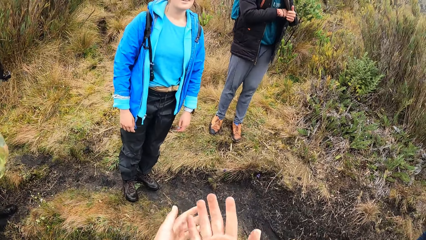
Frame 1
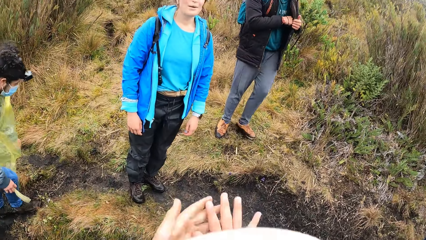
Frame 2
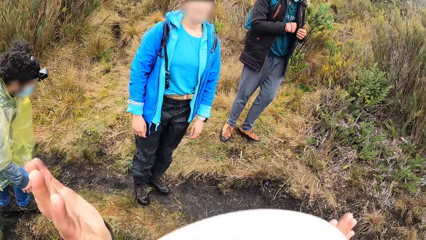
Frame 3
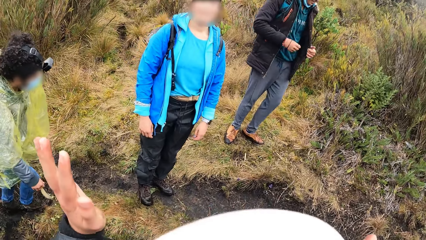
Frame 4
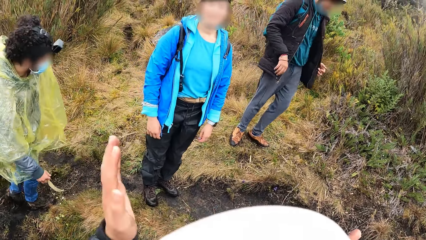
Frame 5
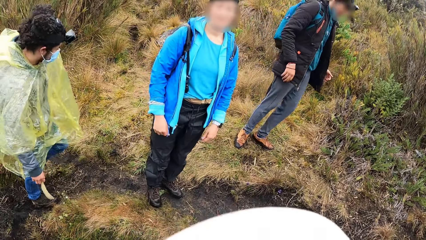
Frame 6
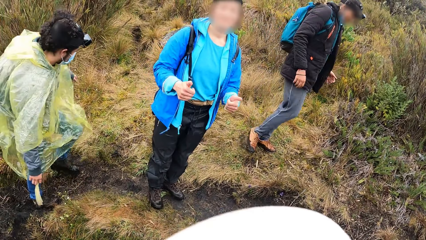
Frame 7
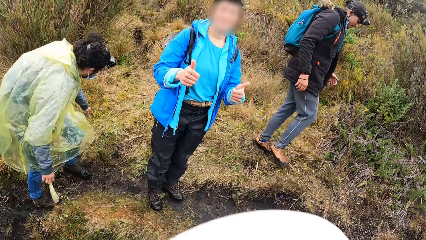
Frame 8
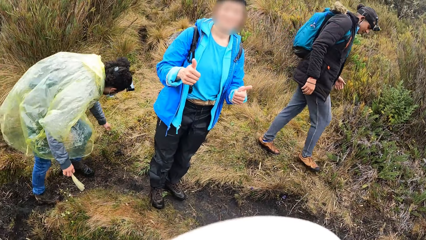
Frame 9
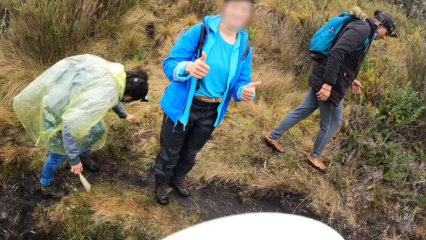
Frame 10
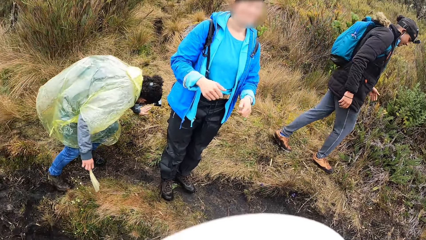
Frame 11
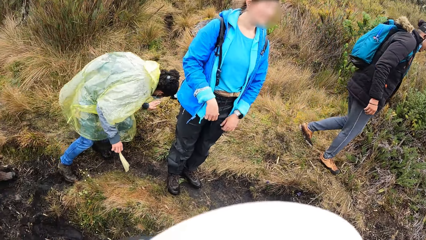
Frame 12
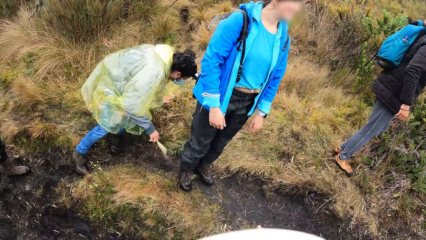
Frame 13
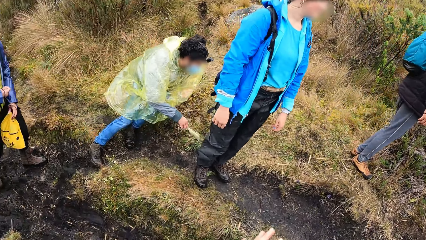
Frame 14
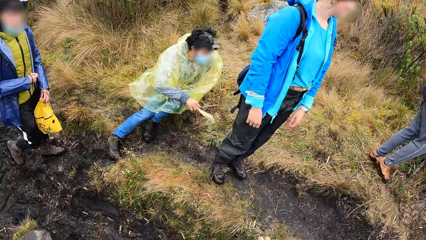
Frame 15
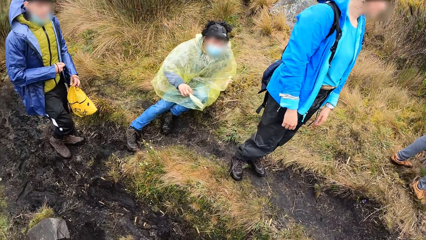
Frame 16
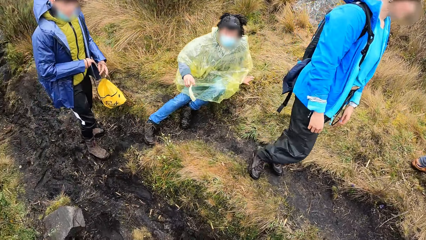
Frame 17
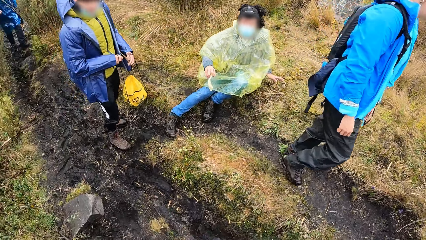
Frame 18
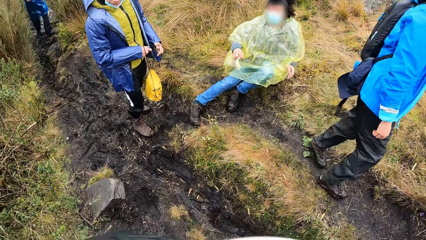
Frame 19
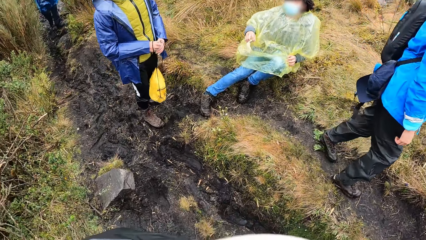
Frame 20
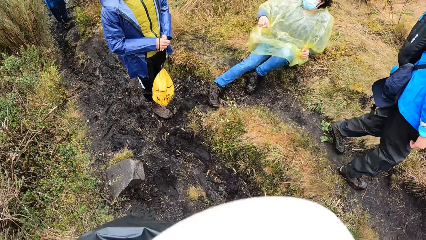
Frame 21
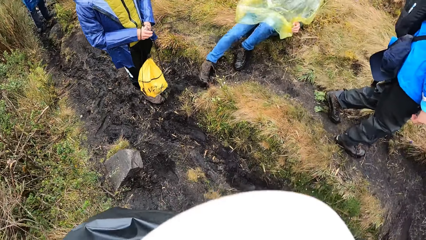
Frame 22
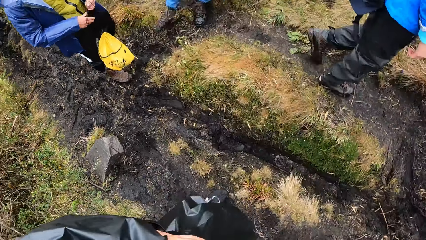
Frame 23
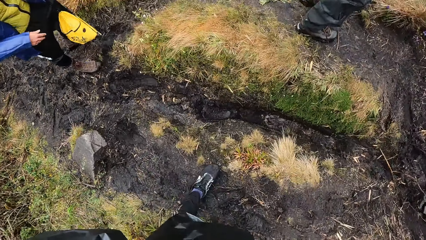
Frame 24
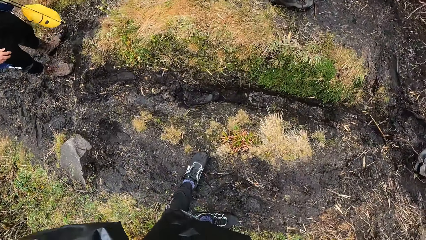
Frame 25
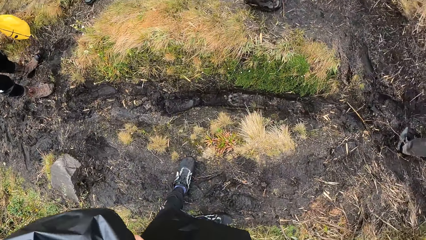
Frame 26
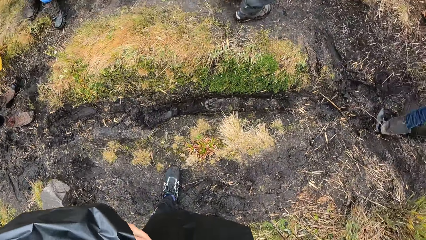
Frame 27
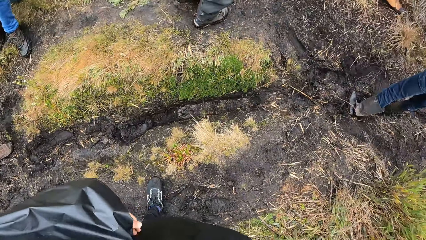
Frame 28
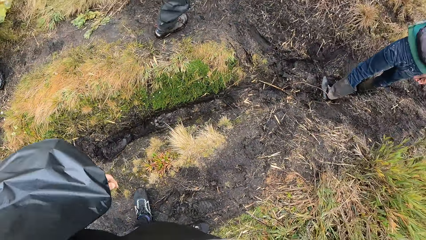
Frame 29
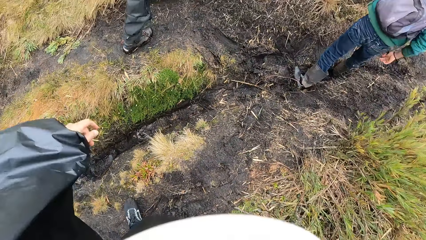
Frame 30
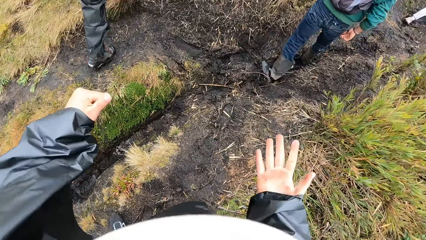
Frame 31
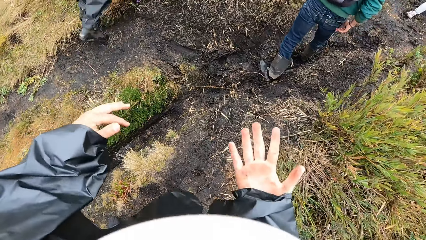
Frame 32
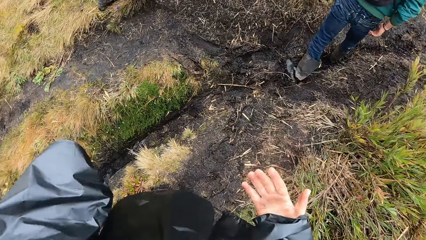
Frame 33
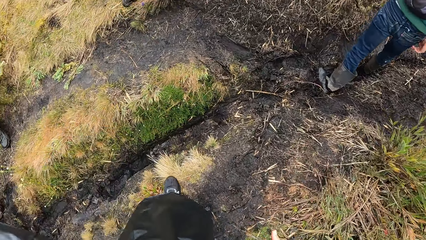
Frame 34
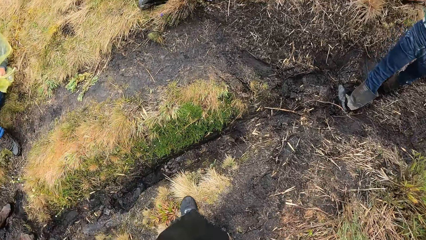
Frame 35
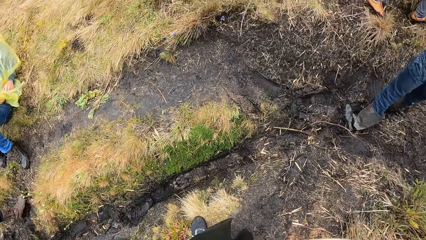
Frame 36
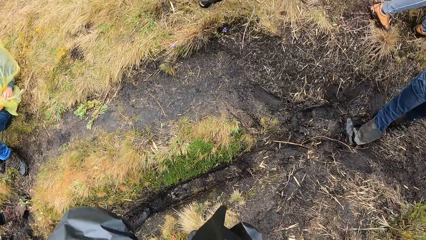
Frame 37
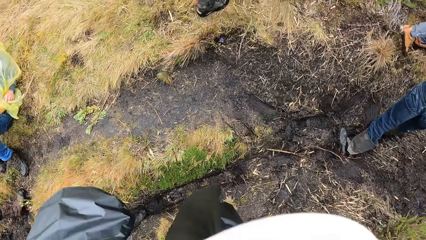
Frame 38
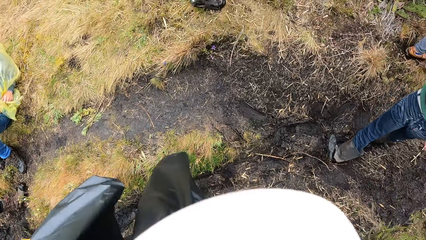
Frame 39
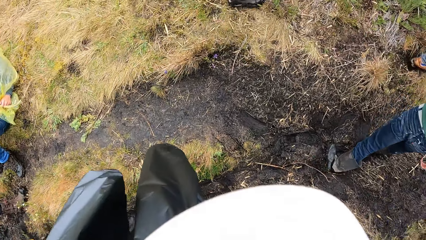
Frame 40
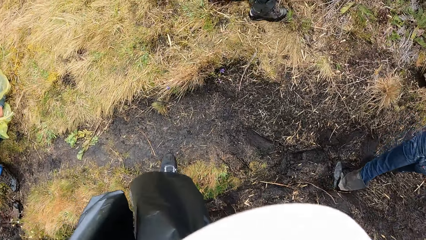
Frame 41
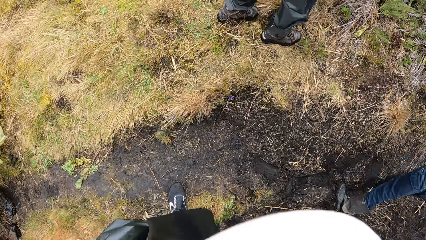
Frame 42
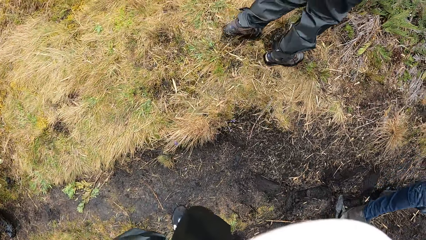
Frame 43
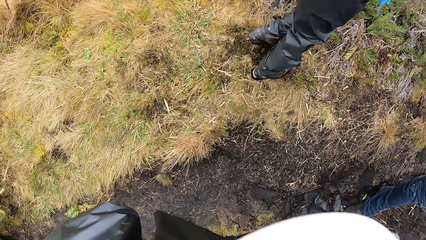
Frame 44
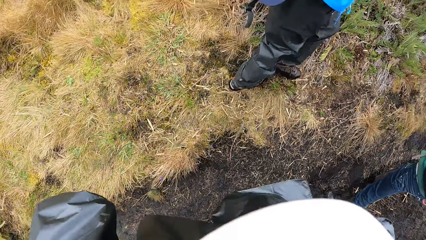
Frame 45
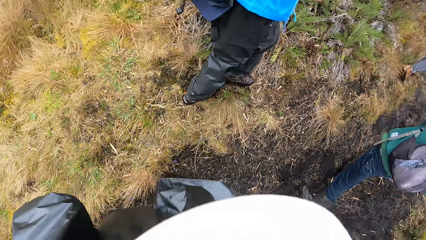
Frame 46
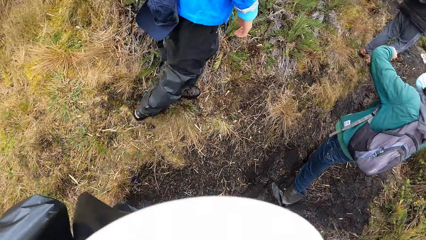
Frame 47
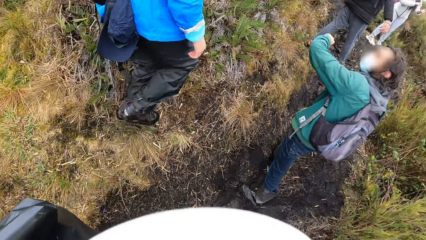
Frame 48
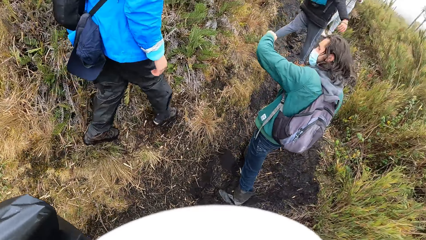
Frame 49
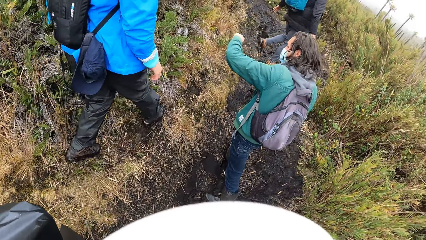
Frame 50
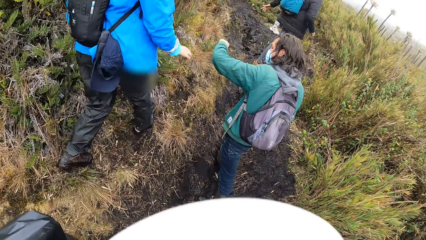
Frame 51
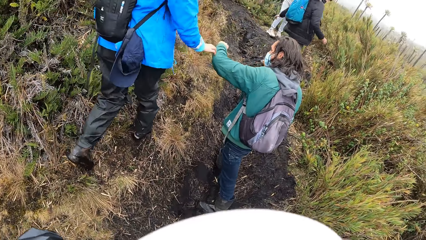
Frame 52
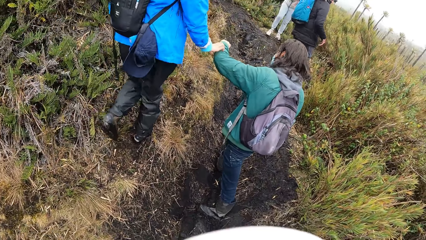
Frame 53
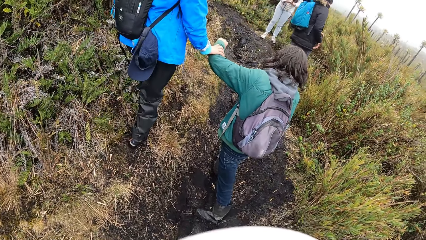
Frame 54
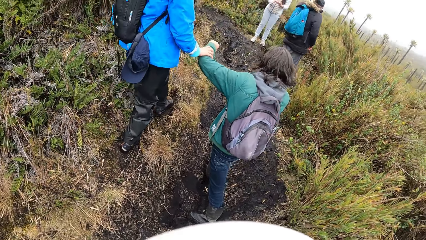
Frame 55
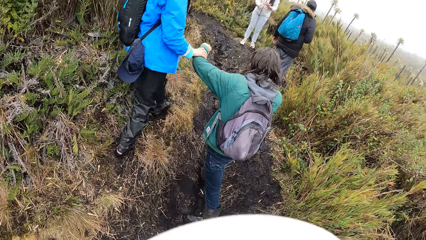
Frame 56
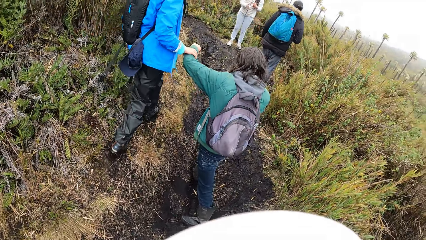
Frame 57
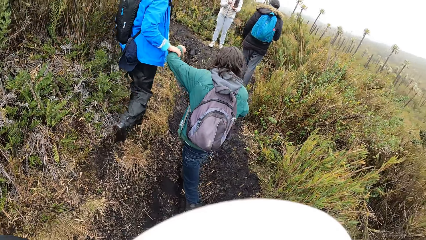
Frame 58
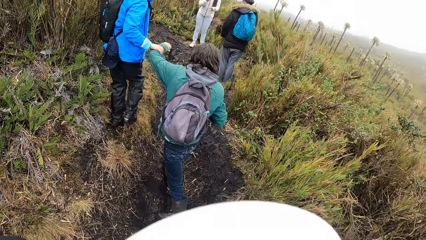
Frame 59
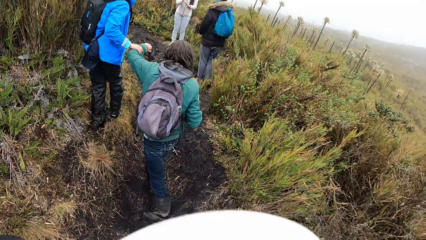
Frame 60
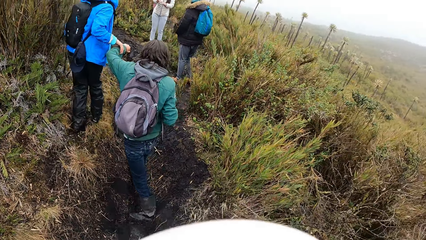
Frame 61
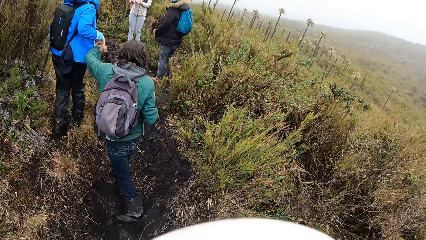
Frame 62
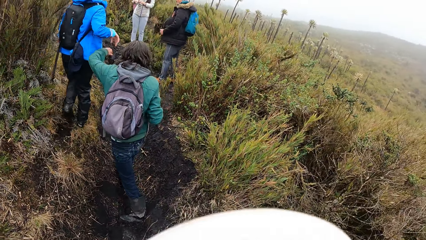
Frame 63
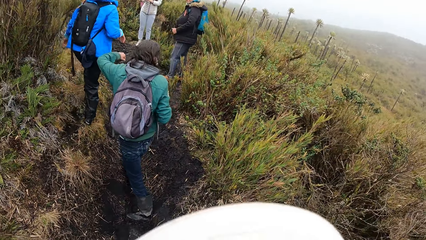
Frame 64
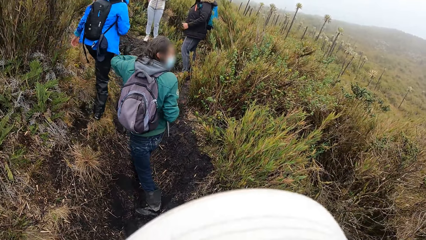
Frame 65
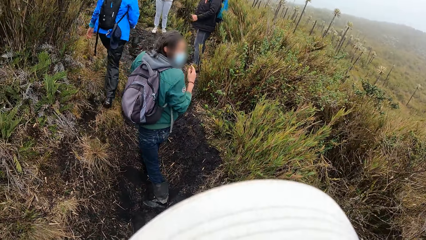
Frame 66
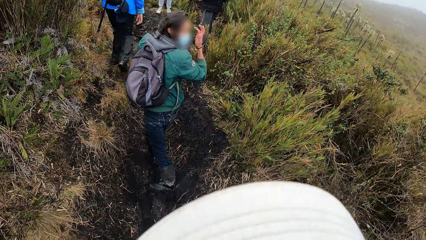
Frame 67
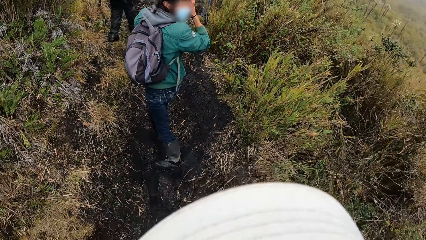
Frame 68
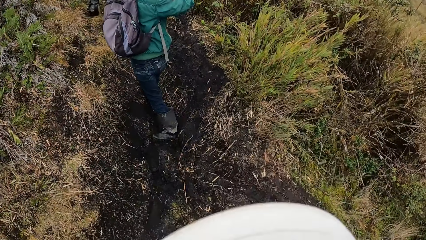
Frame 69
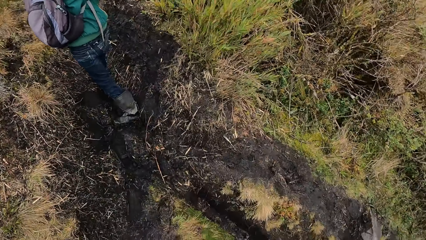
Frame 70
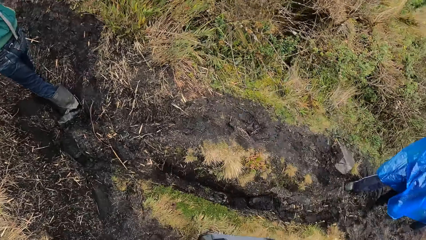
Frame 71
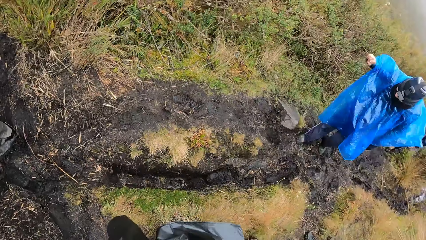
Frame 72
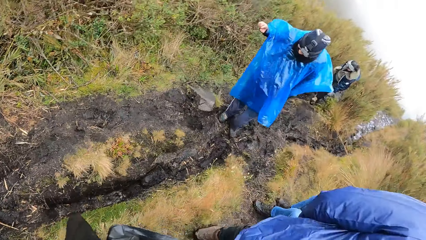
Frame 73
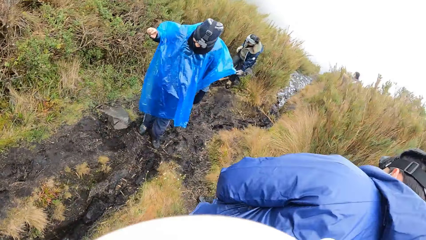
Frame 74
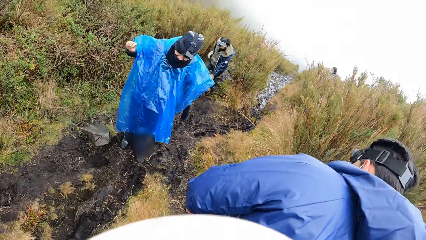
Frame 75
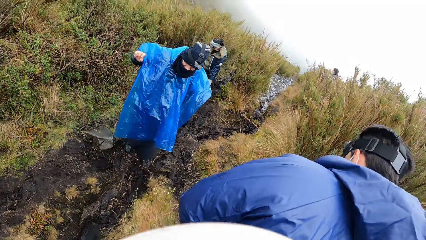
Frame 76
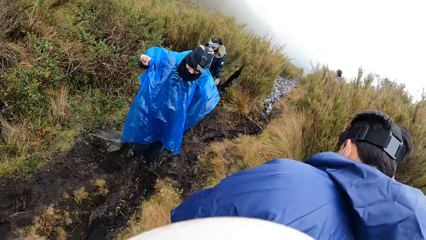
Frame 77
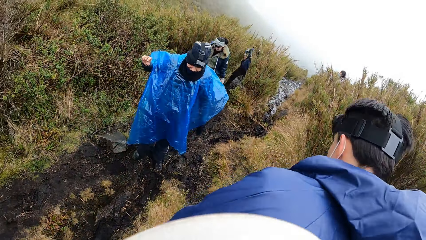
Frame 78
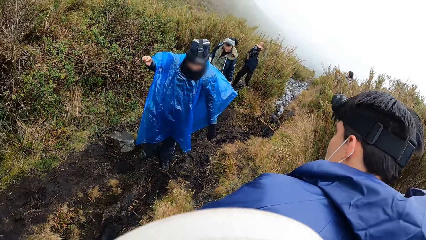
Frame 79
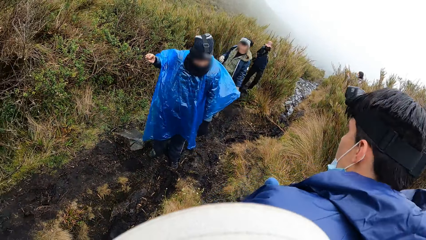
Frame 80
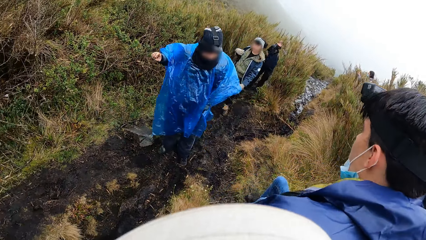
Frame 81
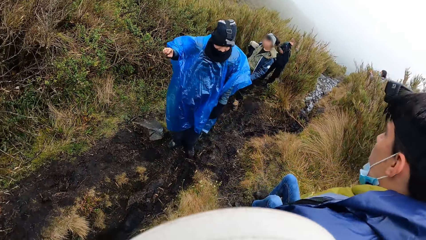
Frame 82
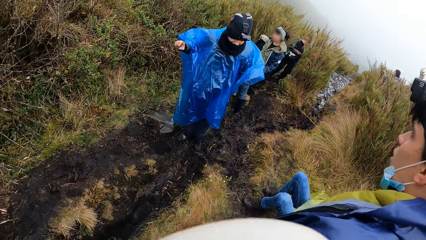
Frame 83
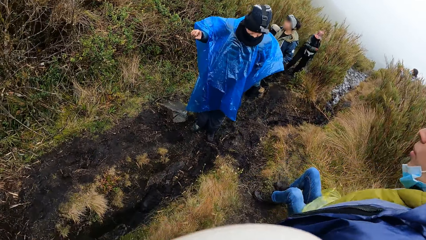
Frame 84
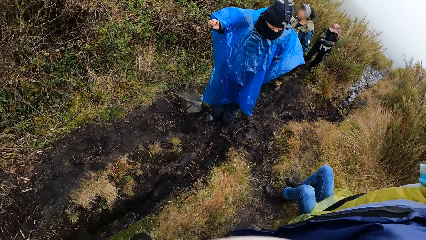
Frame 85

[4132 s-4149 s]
The camera wearer stands on the road. They talk with the woman. They walk along the pathway. The woman holds the left hand of a man with her right hand. Another woman releases her right hand from the hand of the man. The camera wearer looks at the people behind her on the pathway.
